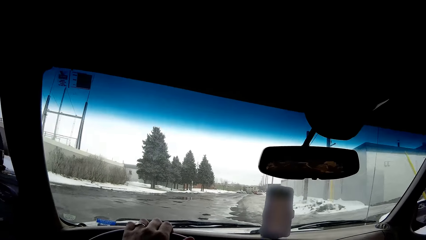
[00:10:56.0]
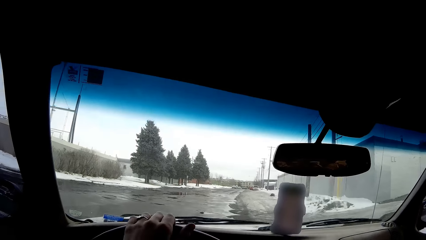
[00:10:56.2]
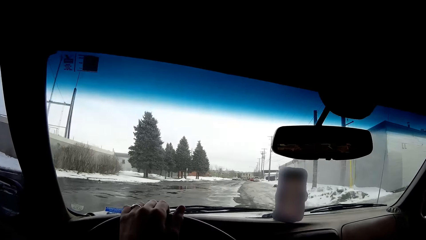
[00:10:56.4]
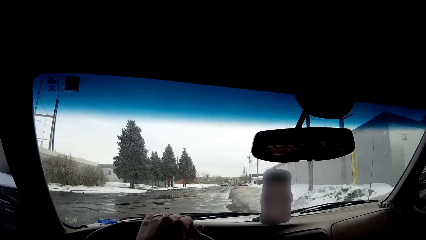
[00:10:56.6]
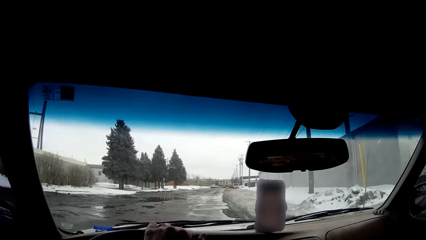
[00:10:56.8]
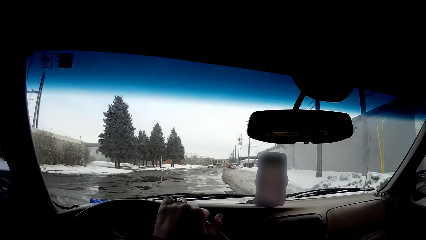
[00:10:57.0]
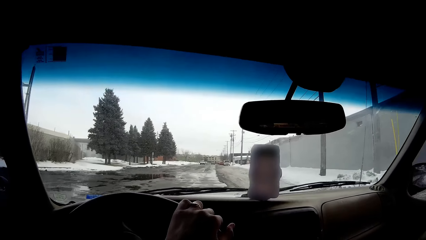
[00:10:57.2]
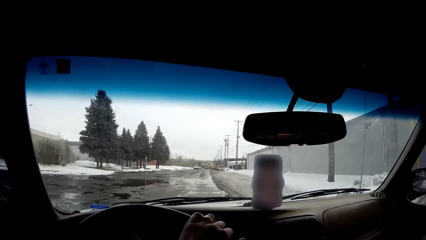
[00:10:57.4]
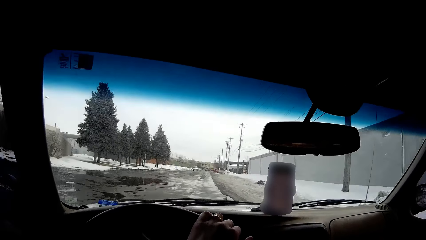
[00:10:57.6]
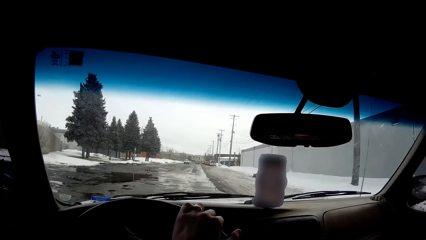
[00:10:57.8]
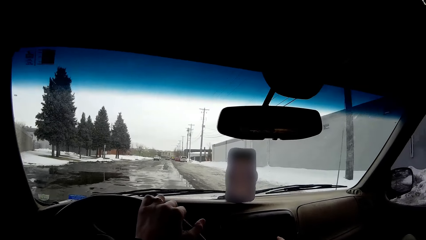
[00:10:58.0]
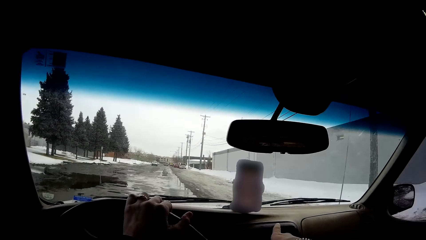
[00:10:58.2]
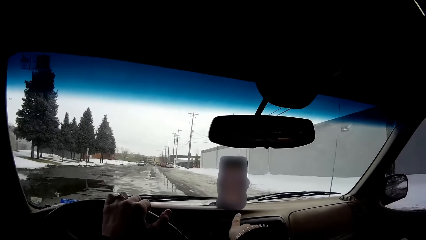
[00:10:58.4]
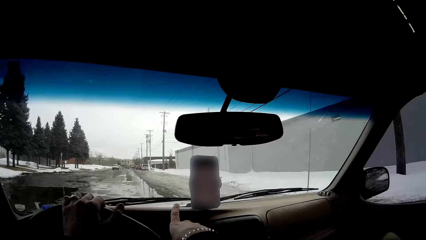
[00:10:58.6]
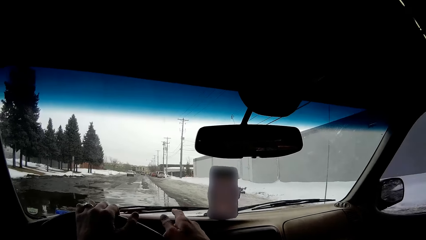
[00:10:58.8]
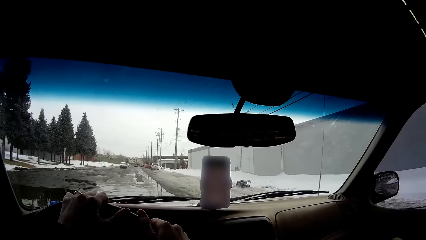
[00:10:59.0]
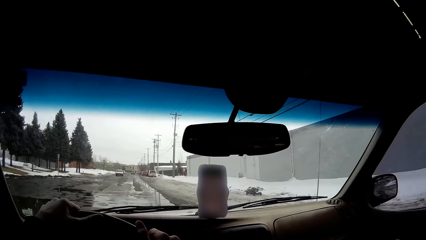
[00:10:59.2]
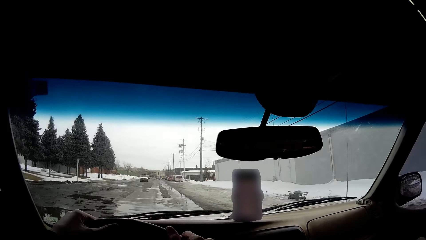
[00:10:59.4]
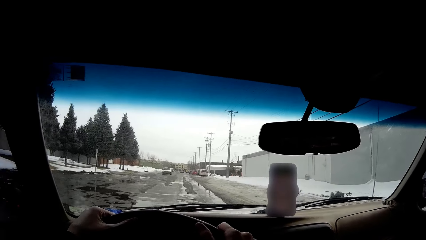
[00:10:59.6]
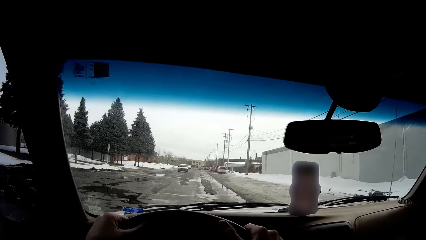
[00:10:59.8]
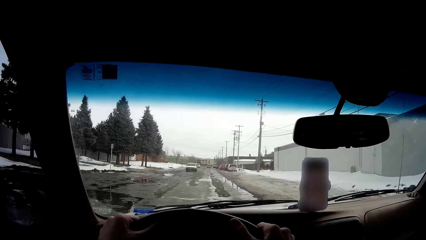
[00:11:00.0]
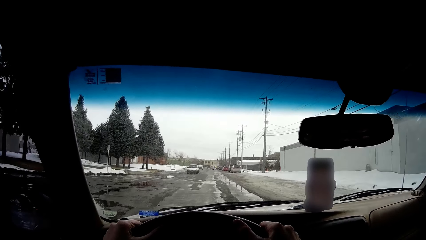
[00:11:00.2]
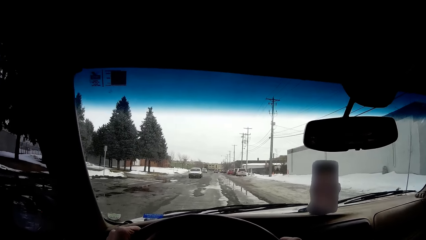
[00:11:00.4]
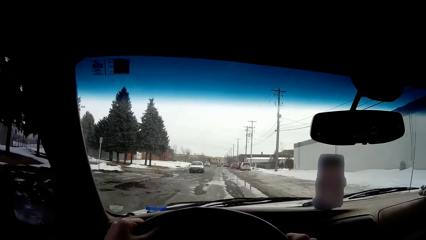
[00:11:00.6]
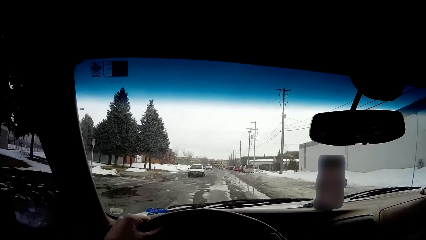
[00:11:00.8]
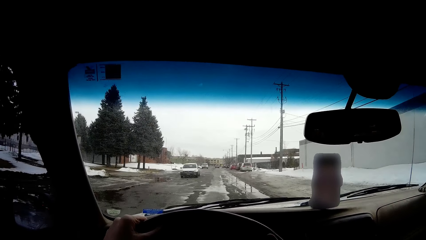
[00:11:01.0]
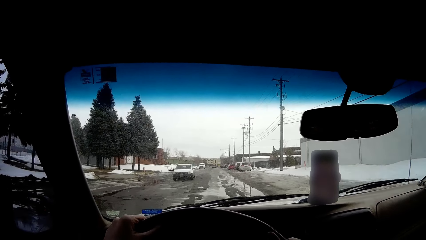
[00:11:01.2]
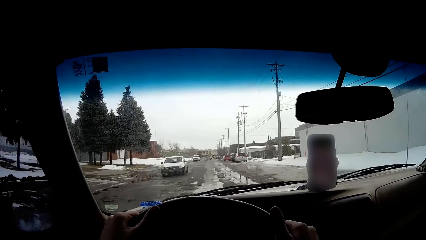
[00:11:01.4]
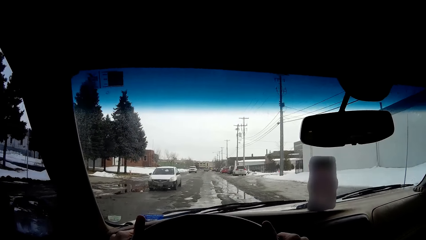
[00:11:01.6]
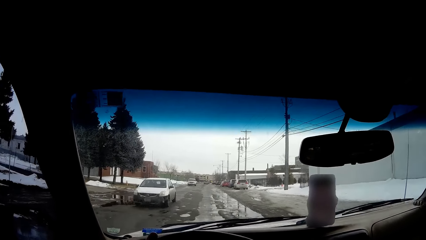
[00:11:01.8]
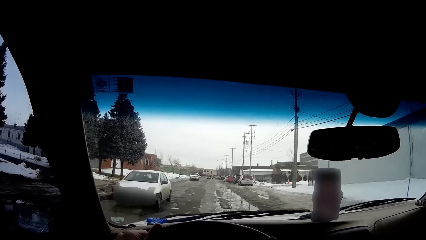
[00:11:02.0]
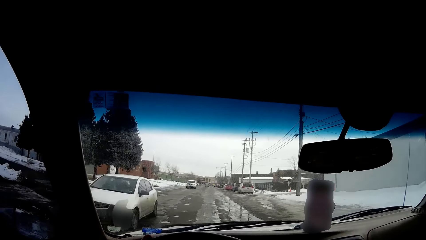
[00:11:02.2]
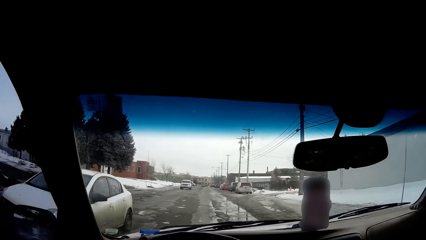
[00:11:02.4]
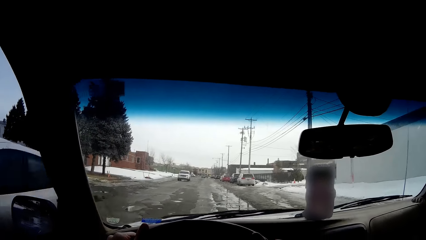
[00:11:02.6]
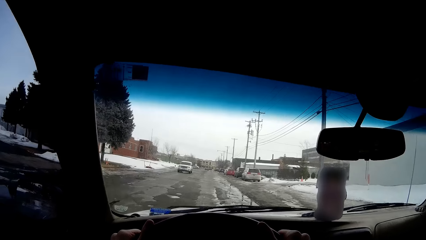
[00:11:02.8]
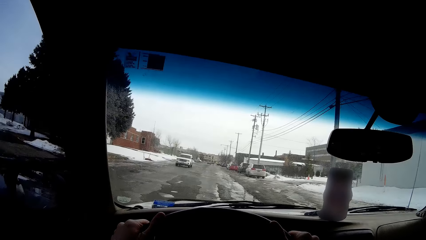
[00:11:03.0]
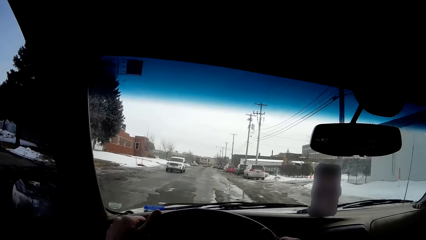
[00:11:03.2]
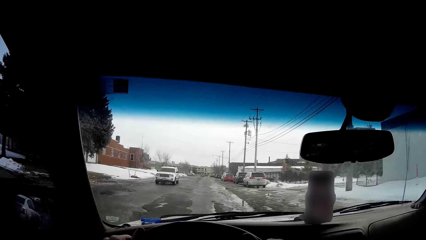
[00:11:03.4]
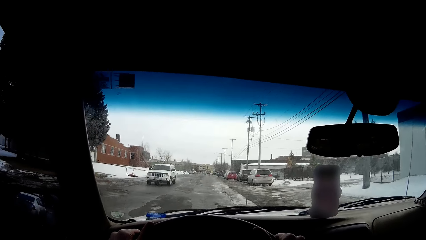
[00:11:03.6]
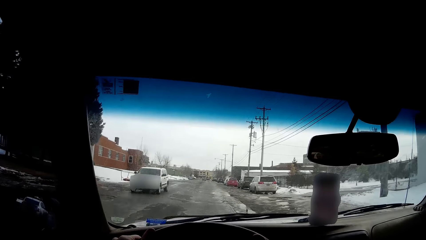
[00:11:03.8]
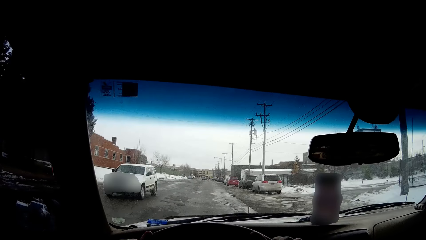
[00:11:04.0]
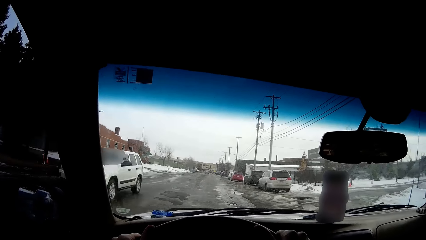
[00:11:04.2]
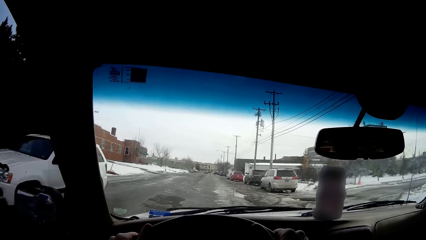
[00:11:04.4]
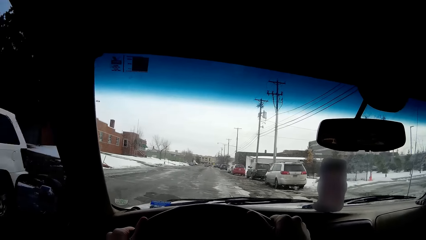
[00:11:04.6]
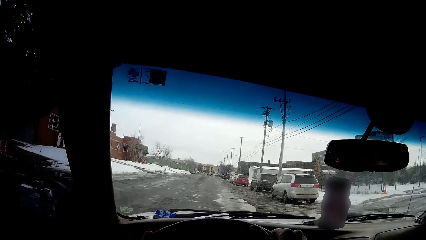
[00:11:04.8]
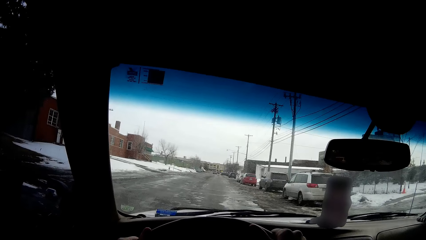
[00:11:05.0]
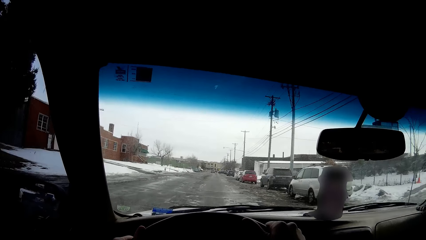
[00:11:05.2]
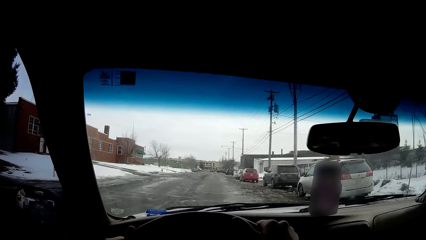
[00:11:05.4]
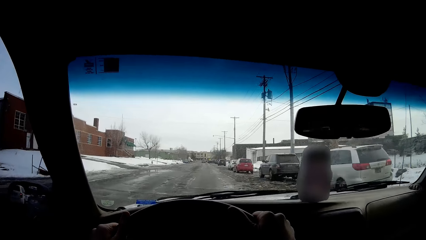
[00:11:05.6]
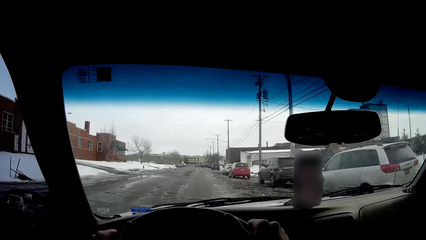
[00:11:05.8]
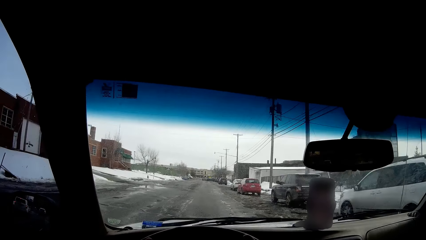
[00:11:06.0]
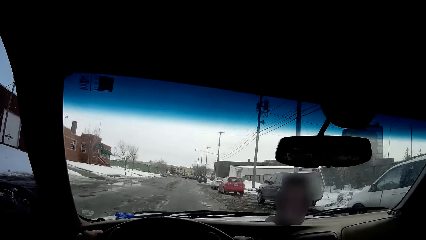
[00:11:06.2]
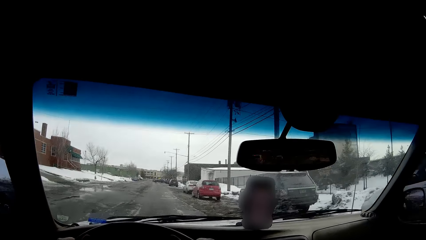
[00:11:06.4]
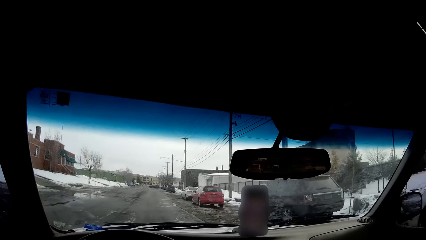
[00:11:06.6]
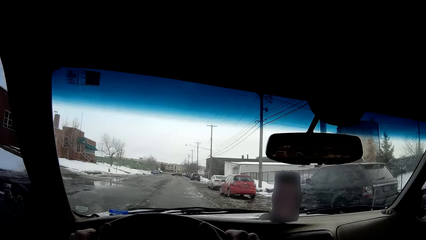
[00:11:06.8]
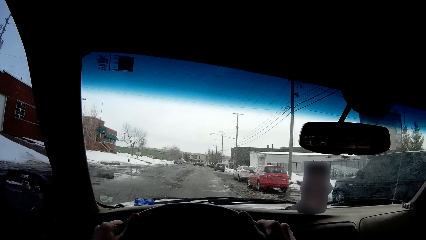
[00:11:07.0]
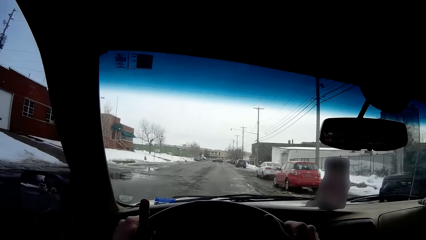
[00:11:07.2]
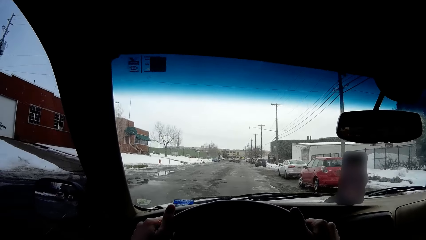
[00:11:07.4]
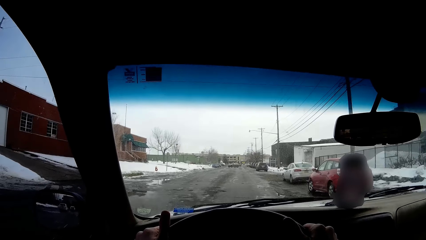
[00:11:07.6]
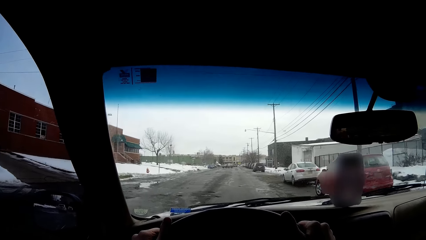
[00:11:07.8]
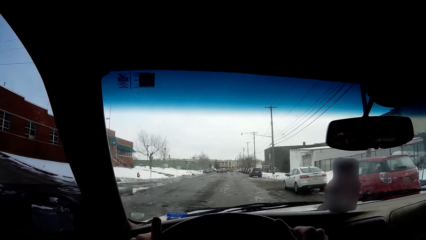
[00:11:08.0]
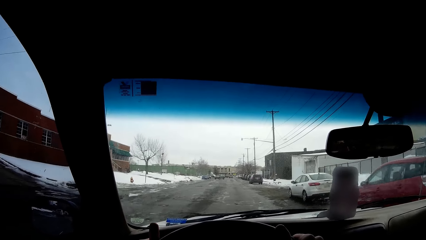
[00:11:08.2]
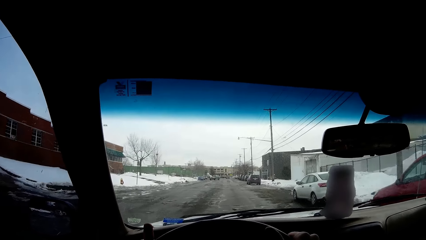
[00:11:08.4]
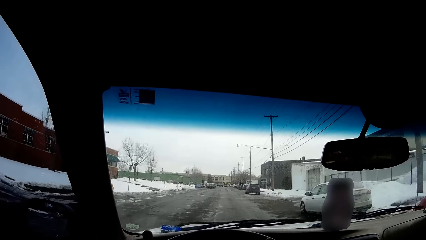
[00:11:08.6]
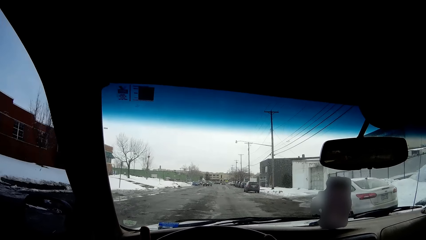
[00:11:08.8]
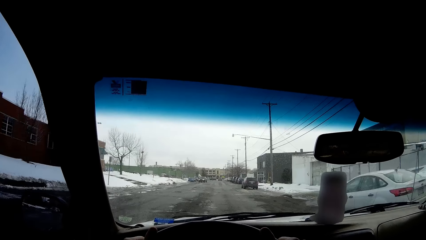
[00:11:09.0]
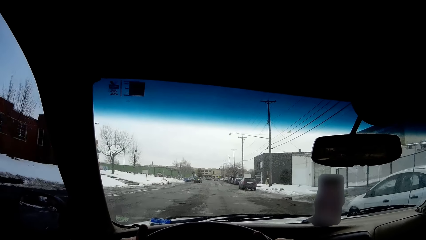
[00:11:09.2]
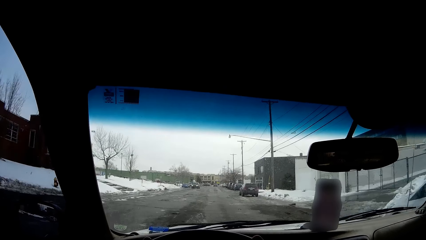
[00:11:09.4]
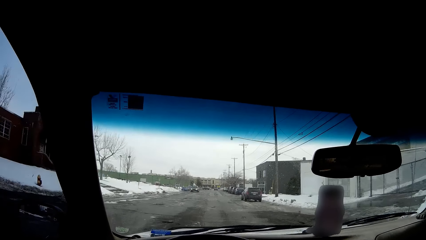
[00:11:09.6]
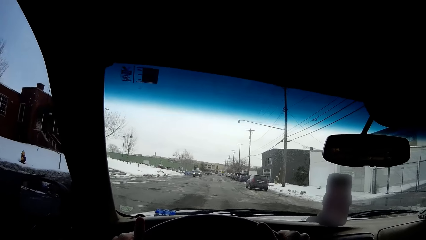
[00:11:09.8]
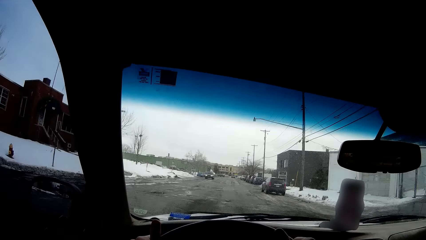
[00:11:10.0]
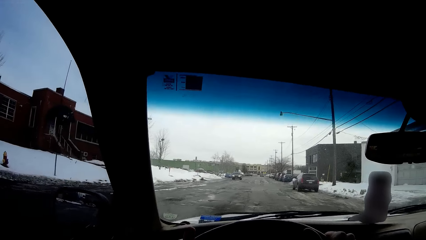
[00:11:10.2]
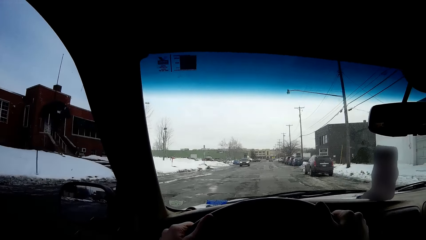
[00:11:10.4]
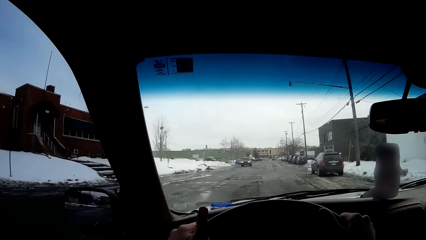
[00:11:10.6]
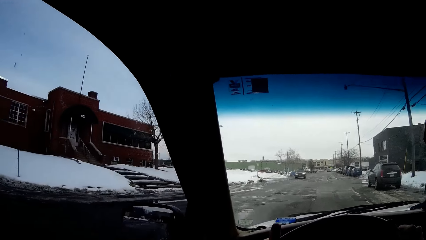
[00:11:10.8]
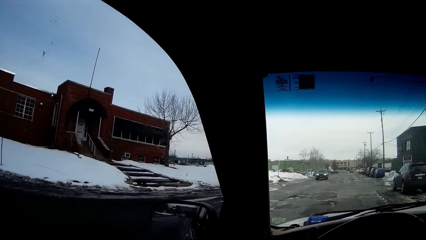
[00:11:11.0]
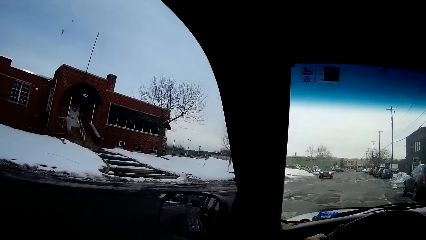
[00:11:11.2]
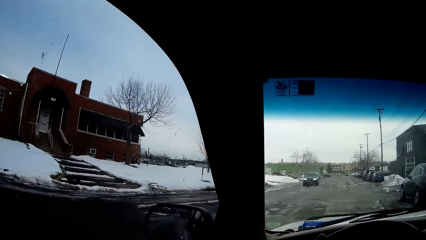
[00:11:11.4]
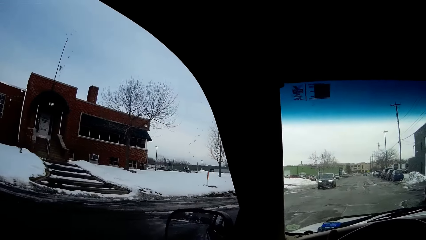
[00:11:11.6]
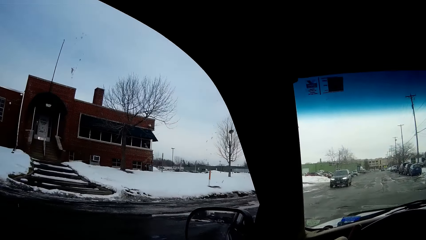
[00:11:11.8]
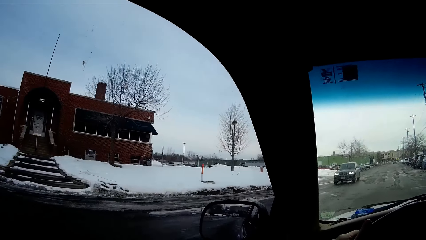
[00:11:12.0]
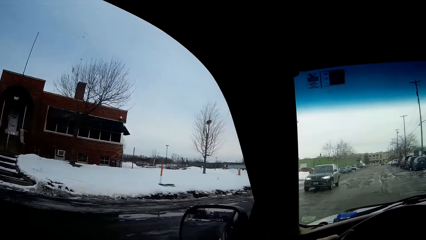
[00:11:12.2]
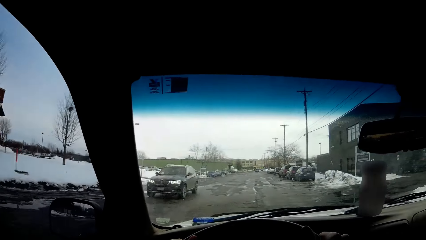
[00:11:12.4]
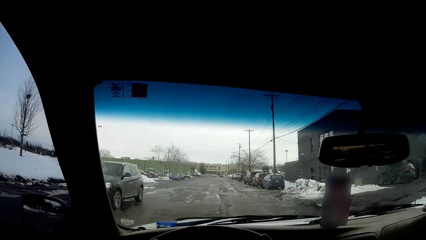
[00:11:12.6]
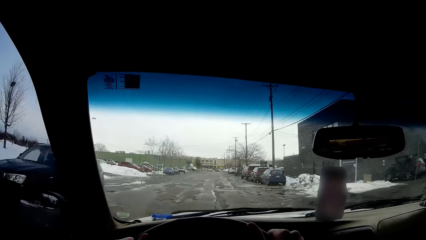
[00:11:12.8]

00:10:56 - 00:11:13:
The camera wearer looks around the street.
